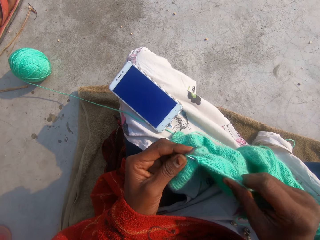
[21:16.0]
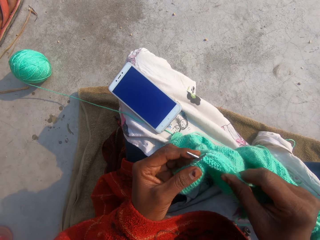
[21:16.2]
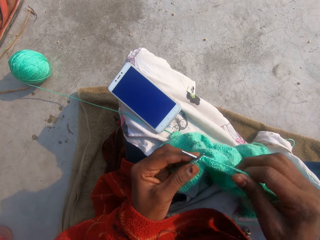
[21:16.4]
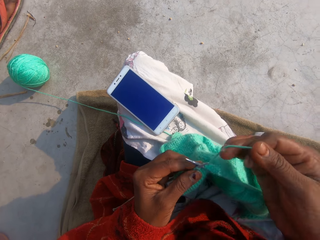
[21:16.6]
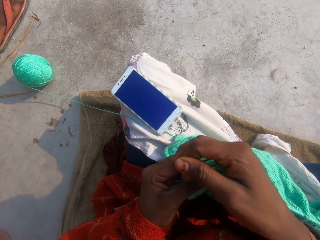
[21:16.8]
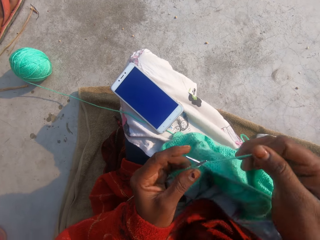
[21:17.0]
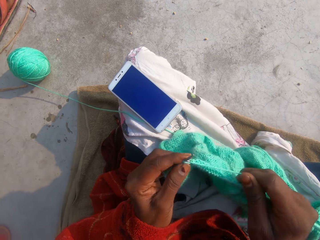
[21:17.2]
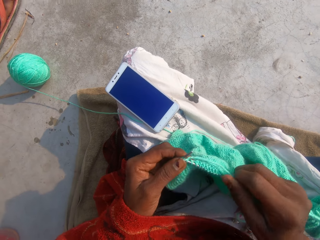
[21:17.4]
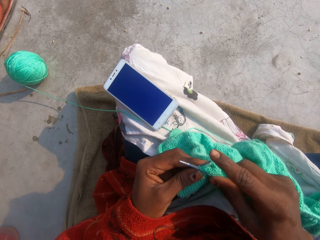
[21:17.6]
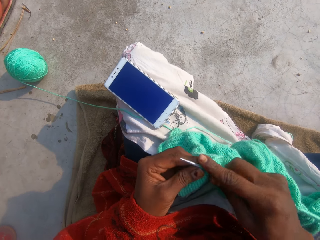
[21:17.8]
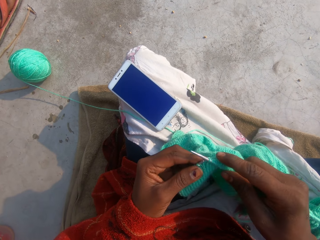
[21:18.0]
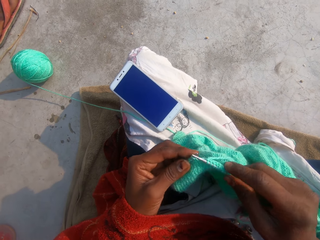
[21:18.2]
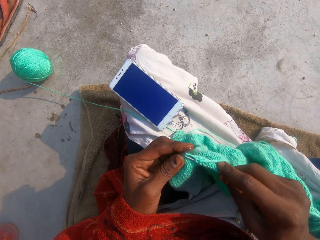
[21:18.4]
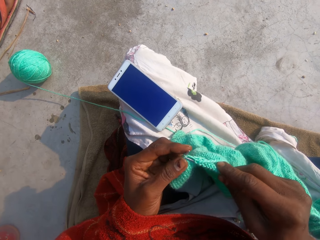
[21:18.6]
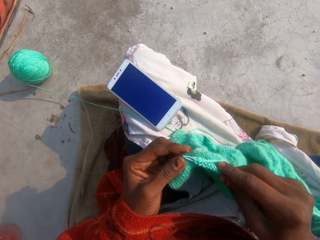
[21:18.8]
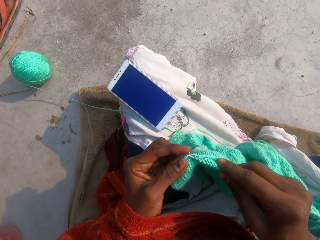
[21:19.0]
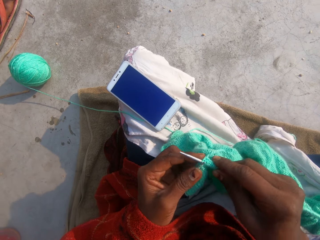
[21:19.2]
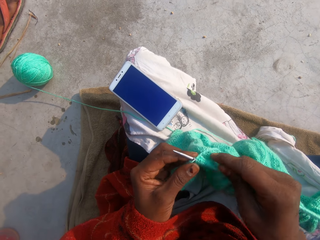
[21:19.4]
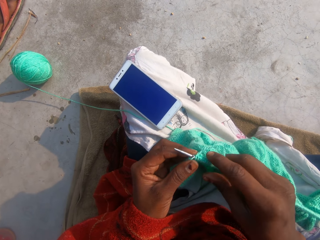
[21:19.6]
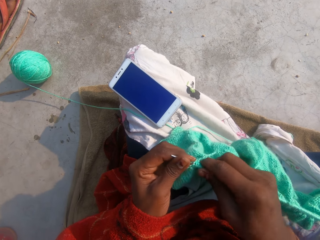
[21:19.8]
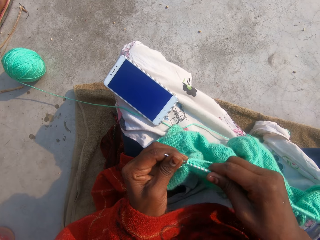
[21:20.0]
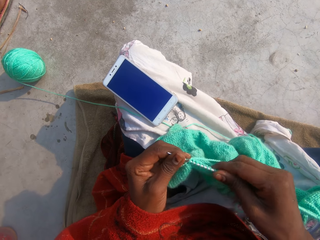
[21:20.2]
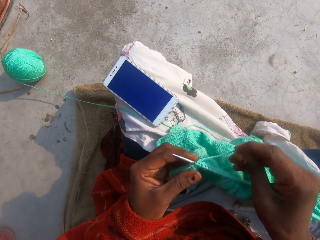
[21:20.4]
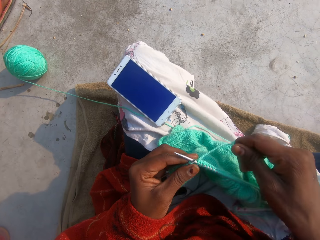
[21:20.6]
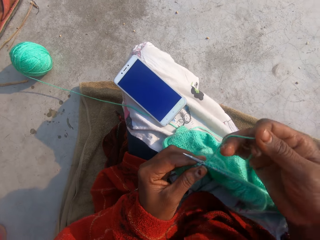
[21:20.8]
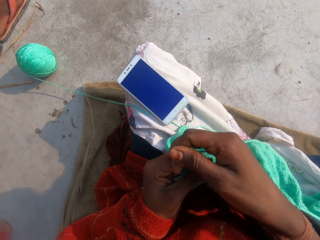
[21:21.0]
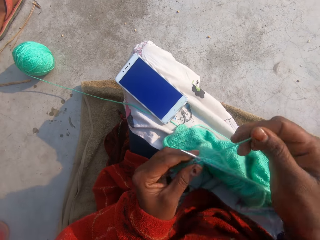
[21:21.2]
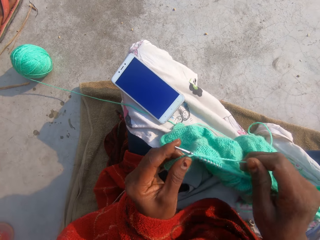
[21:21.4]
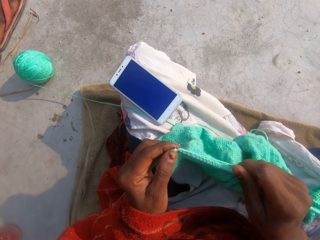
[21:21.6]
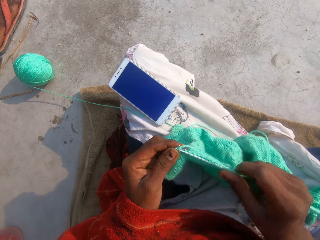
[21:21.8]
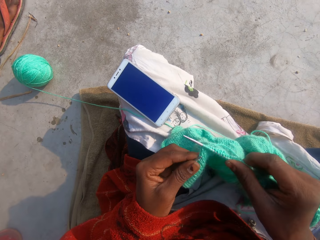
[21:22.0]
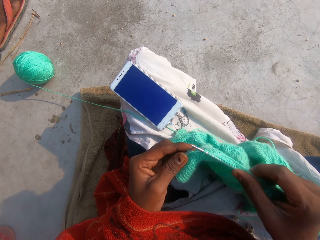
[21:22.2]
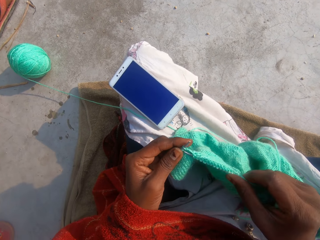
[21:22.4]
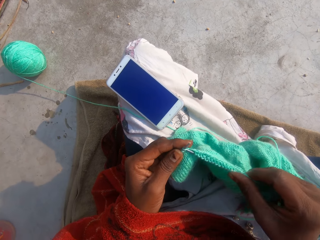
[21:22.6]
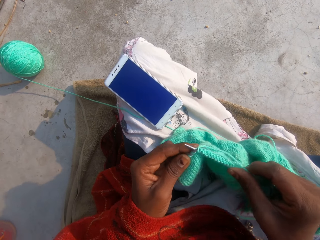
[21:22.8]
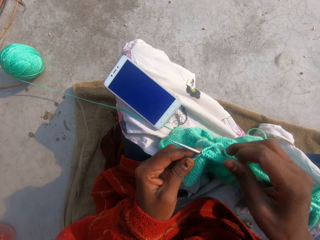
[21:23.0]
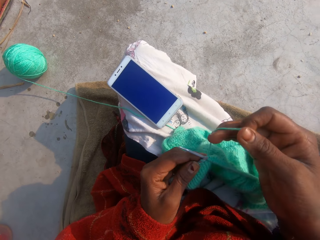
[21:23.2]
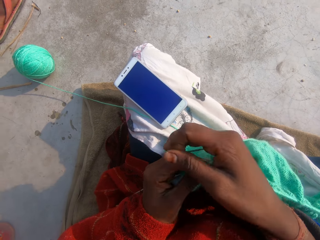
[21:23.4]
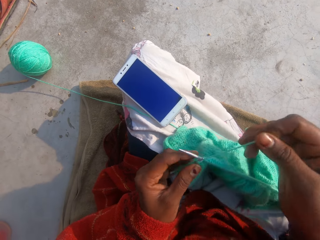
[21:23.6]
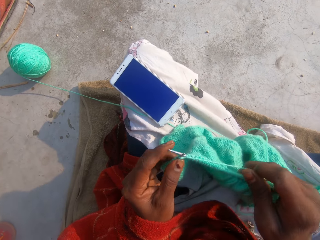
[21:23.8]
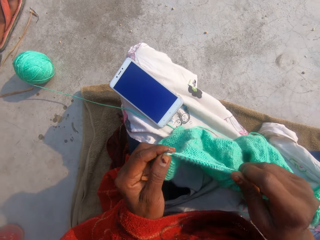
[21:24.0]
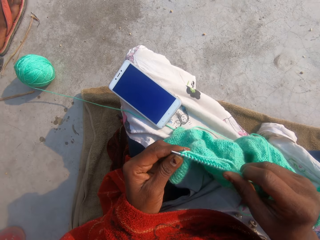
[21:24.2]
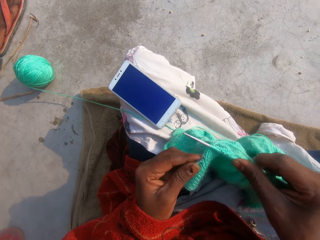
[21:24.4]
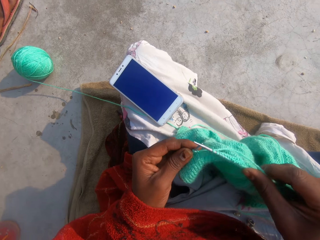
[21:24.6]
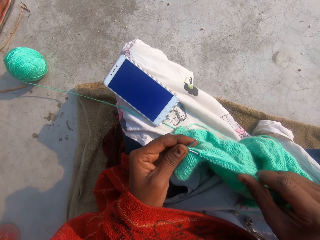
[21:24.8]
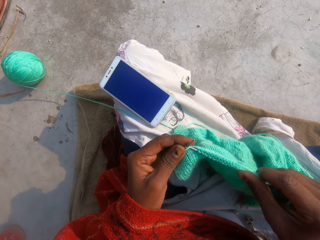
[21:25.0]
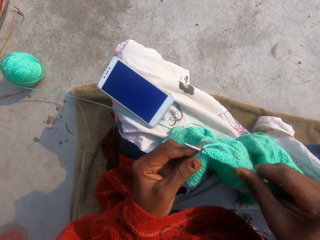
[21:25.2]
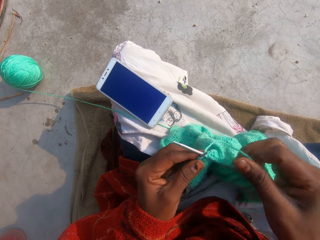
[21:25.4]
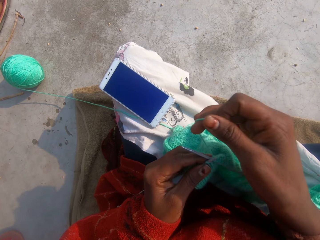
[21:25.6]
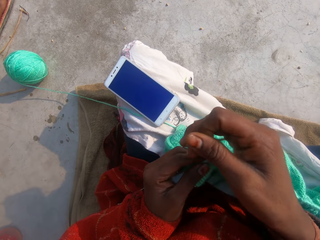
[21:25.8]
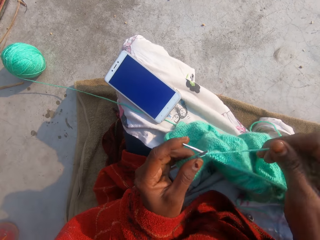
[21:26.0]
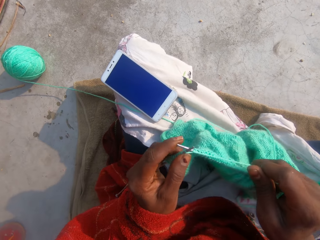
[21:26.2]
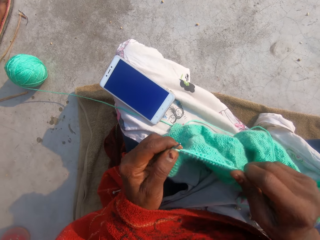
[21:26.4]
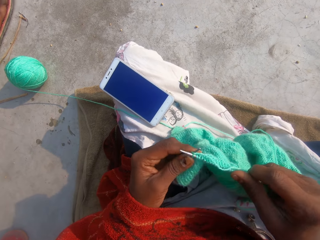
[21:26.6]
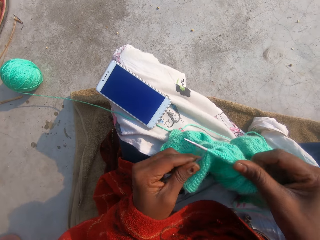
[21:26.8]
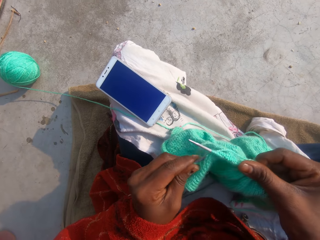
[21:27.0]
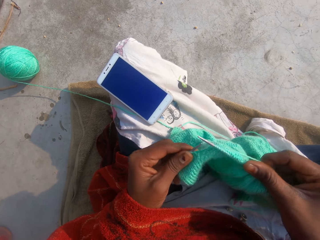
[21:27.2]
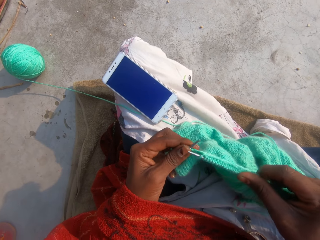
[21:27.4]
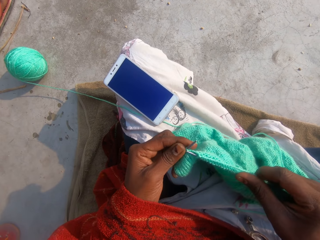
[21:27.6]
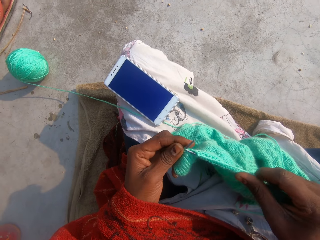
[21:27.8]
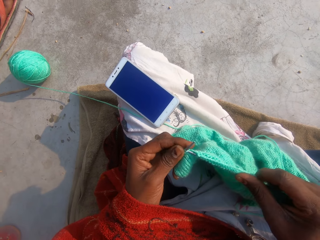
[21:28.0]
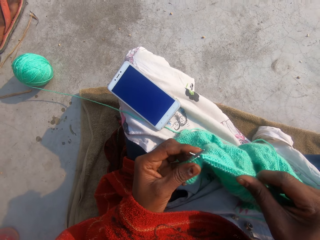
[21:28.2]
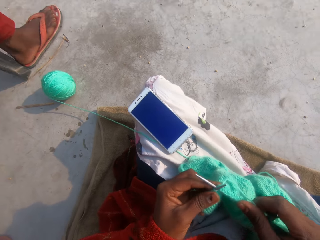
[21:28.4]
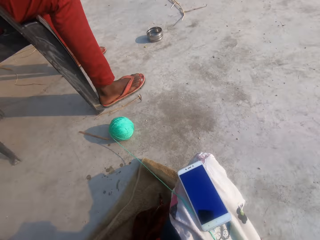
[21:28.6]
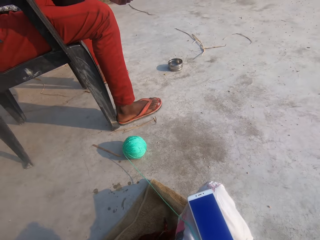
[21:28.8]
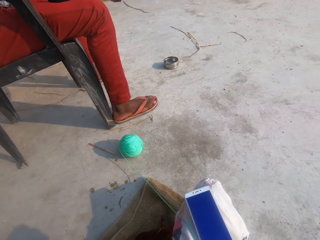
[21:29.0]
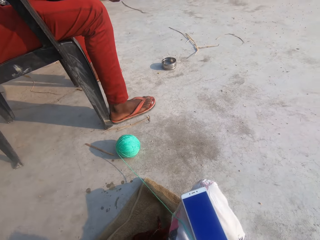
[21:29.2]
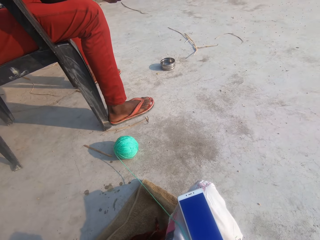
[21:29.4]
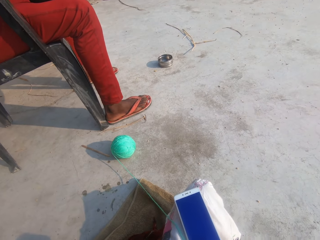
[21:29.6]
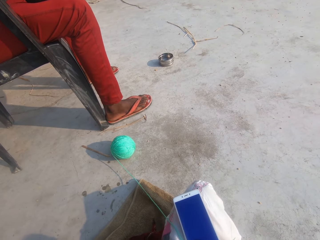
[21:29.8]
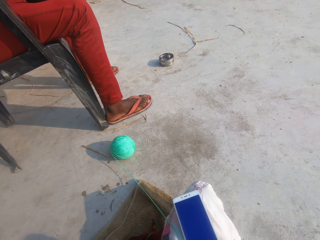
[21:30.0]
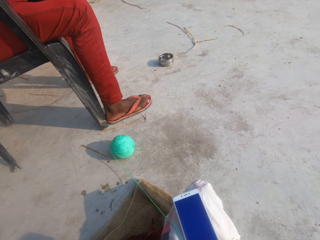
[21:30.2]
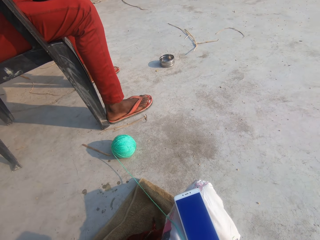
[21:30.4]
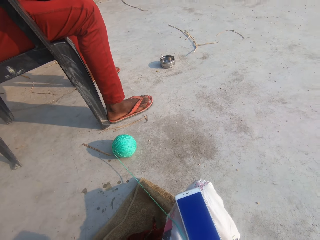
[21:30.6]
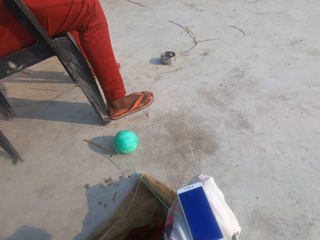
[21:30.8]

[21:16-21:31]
The camera wearer adjusts the thread. They knit the garment. They adjust the thread. They knit the garment. They adjust the thread. They knit the garment. They adjust the thread. They knit the garment. A person sits on a chair.

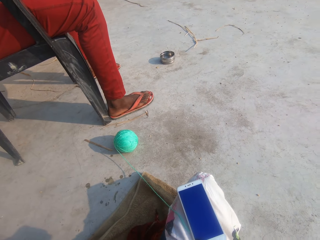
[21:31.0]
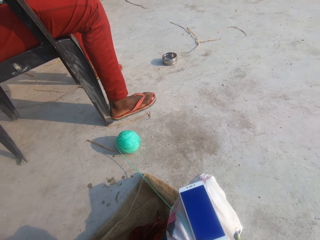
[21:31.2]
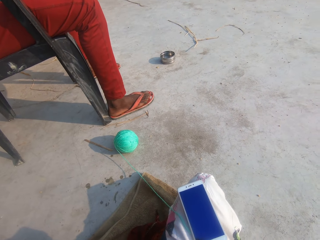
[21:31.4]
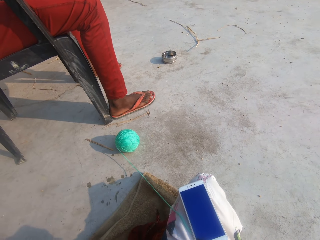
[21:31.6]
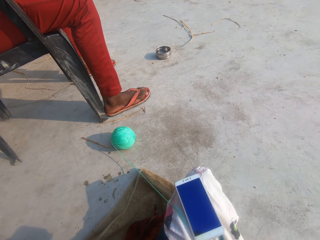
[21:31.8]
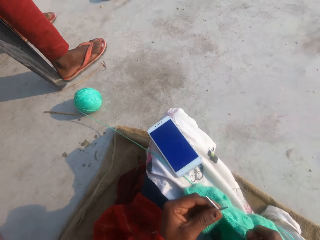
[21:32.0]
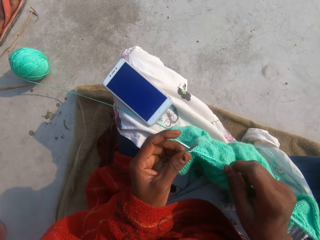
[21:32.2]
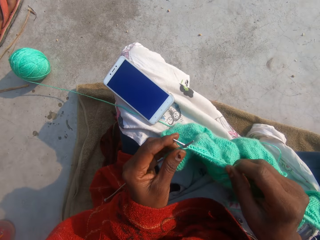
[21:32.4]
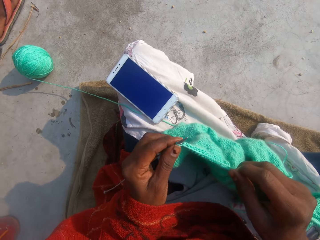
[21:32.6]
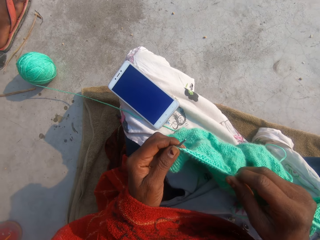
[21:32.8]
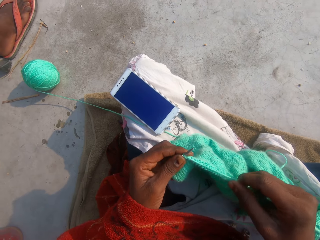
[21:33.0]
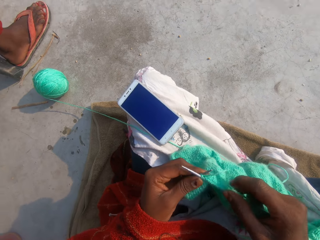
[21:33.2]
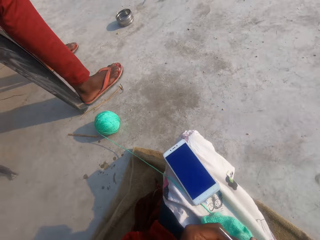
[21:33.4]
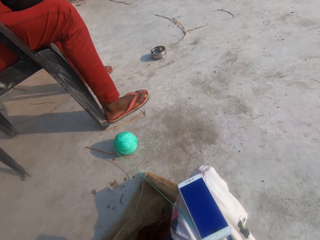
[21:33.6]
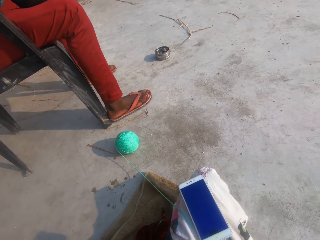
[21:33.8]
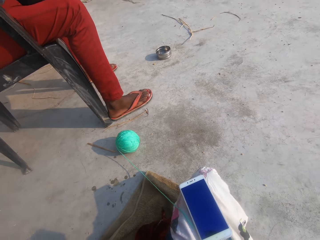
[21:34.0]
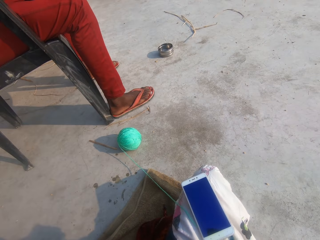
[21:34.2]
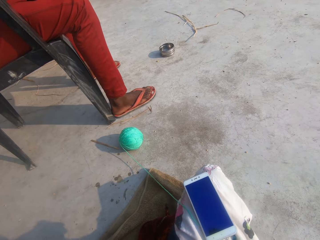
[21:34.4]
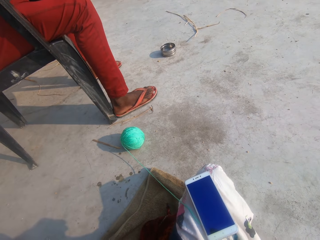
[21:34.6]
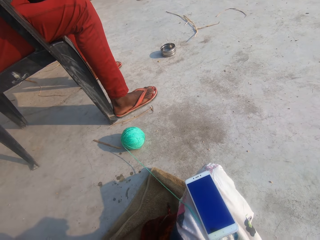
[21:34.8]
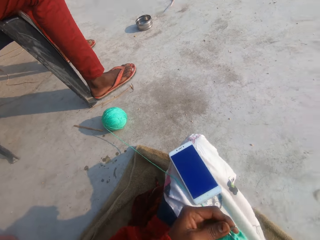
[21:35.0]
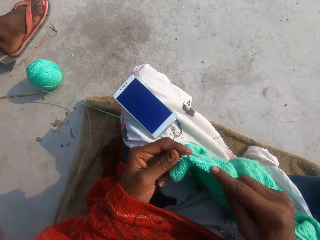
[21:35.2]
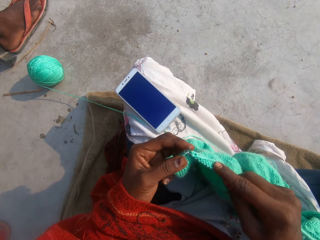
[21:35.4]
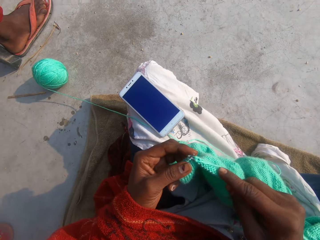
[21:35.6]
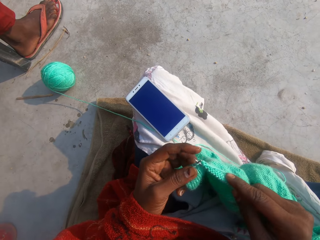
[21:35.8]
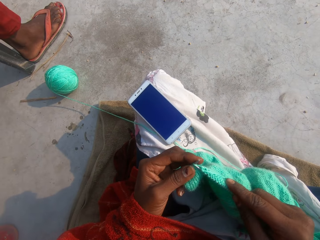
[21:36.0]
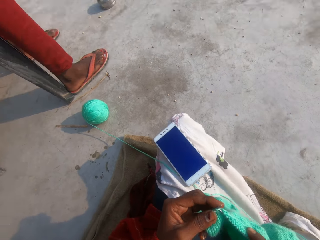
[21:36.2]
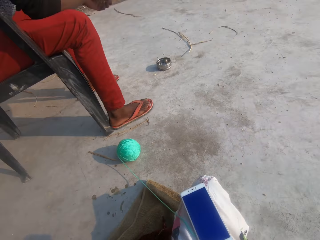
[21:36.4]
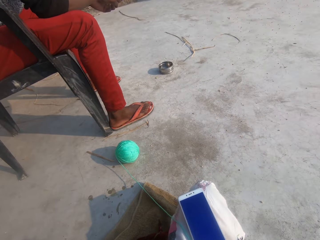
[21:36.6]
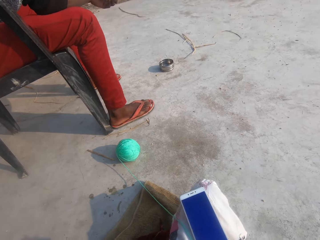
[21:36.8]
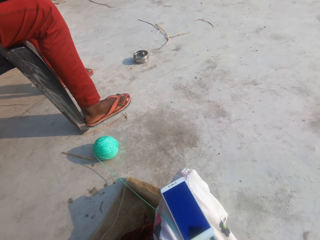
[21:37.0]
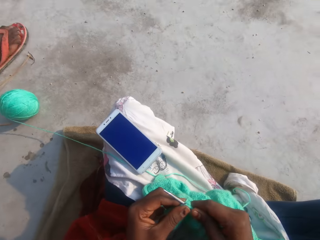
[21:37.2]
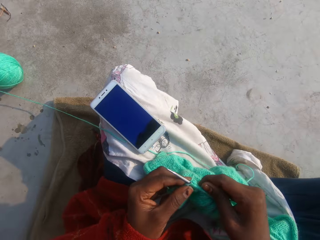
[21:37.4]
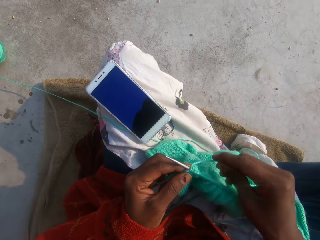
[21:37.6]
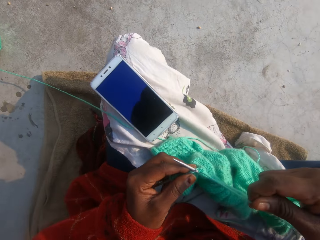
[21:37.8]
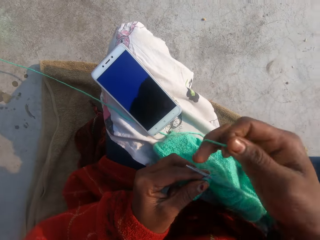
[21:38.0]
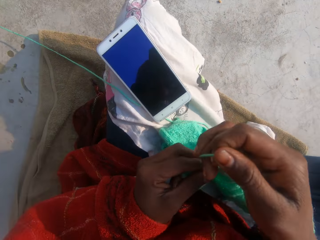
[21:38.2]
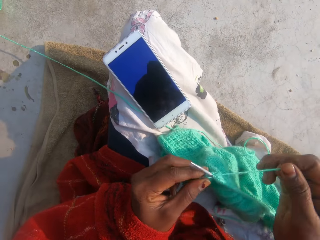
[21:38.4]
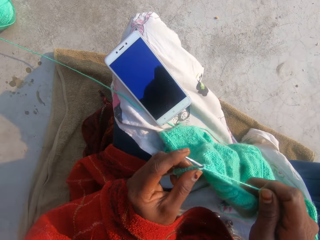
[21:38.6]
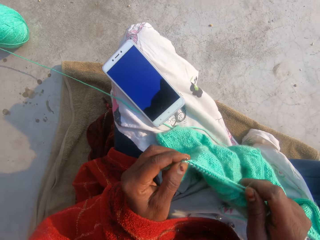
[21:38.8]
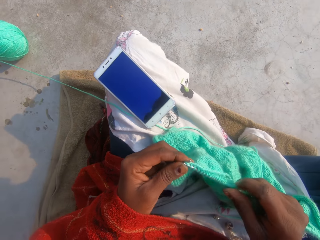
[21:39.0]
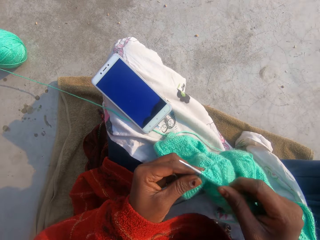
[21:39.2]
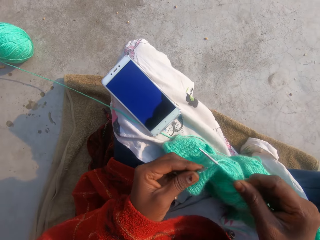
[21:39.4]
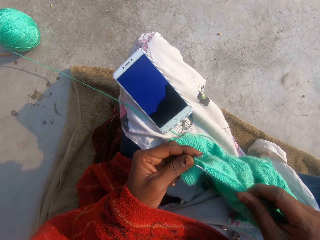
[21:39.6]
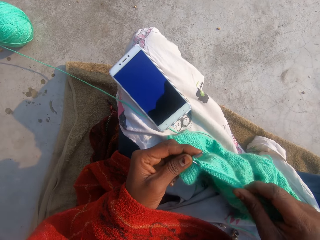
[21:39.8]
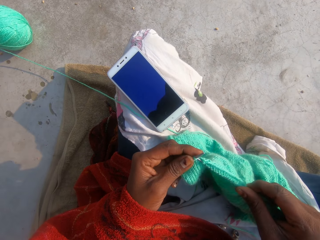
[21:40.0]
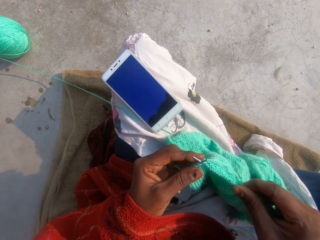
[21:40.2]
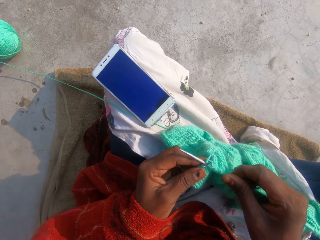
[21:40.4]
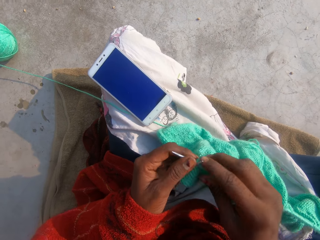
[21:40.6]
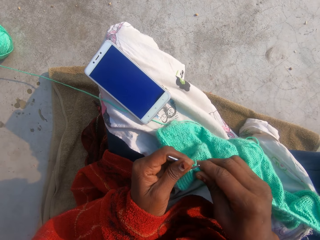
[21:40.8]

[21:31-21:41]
The camera wearer adjusts the thread. They knit the garment.
